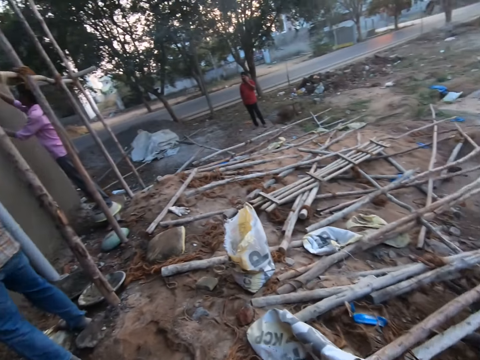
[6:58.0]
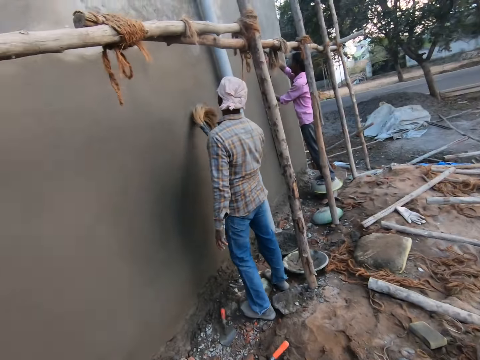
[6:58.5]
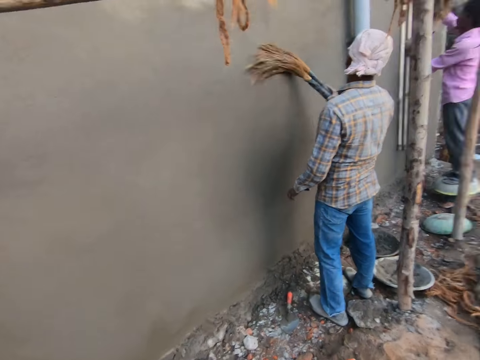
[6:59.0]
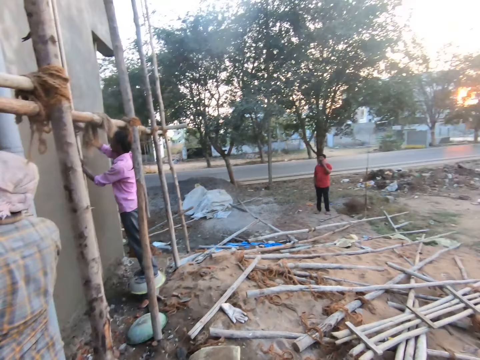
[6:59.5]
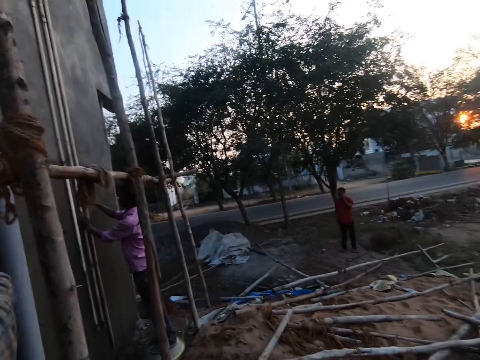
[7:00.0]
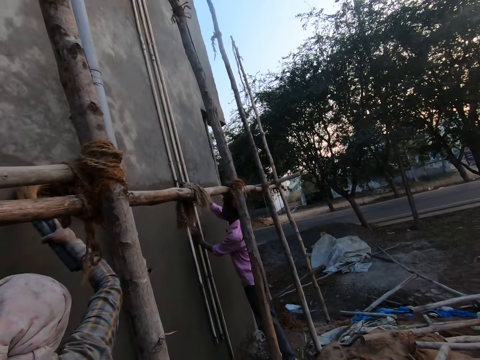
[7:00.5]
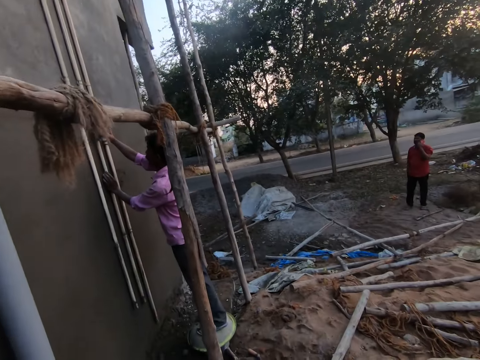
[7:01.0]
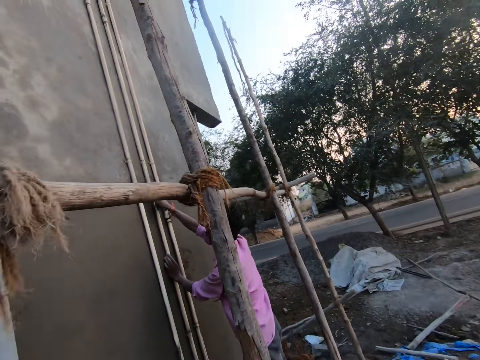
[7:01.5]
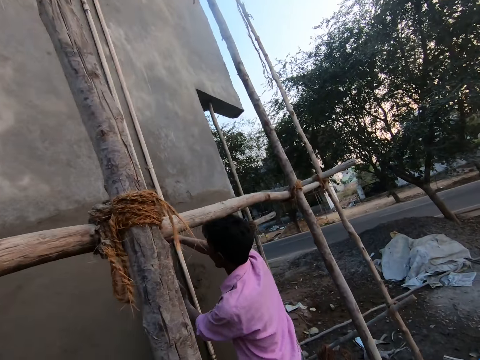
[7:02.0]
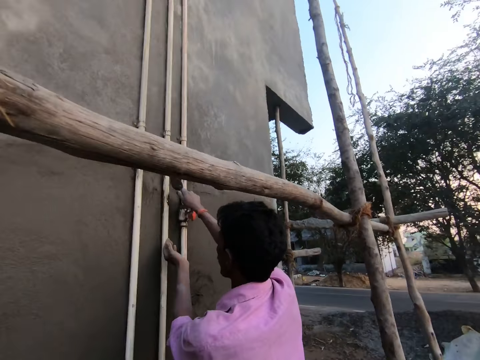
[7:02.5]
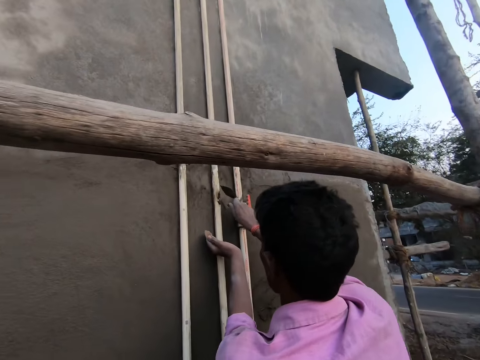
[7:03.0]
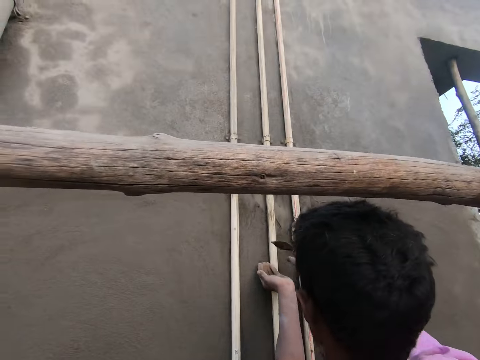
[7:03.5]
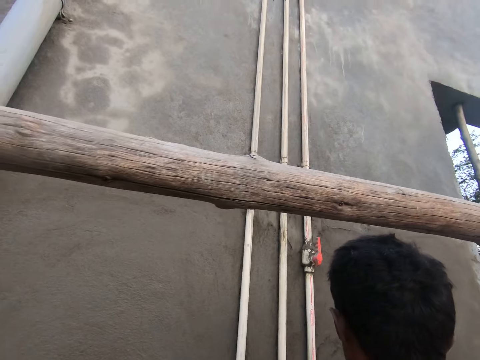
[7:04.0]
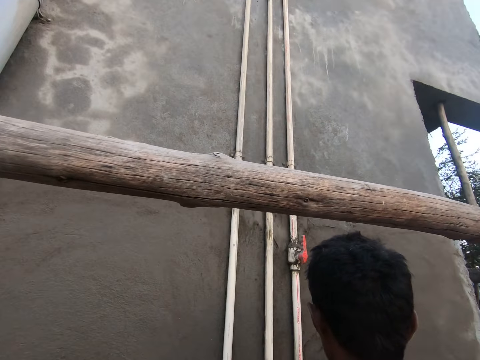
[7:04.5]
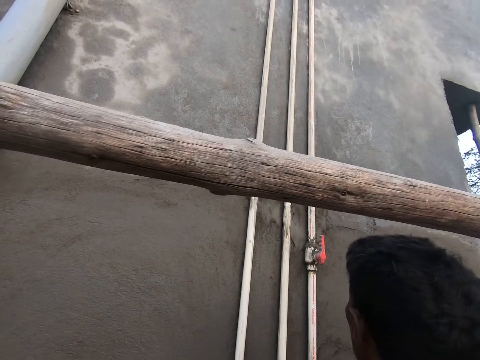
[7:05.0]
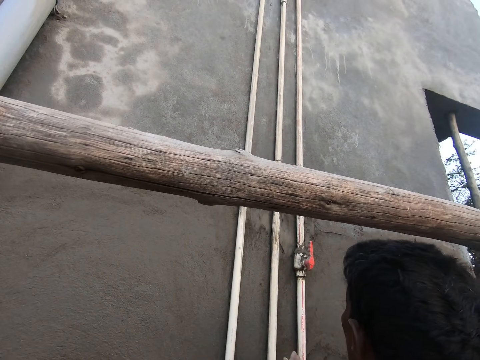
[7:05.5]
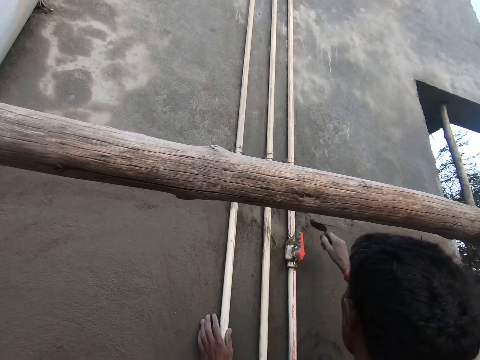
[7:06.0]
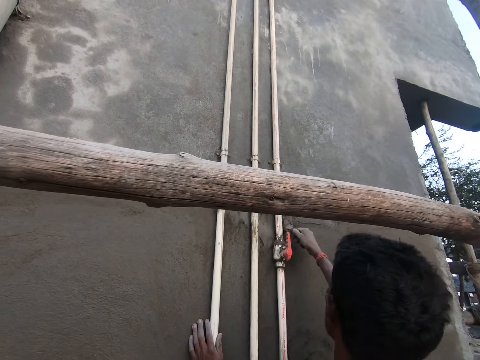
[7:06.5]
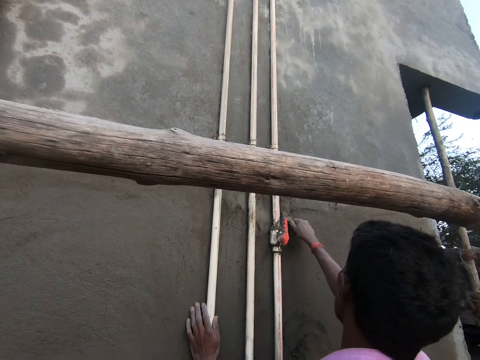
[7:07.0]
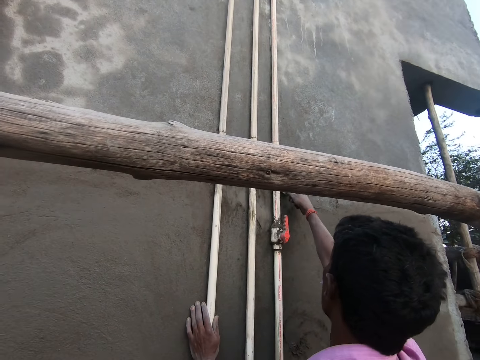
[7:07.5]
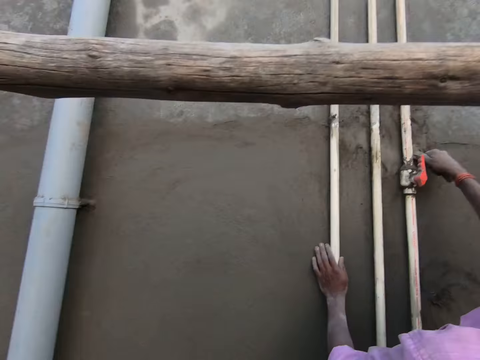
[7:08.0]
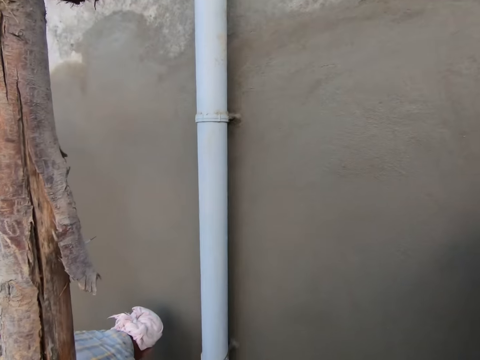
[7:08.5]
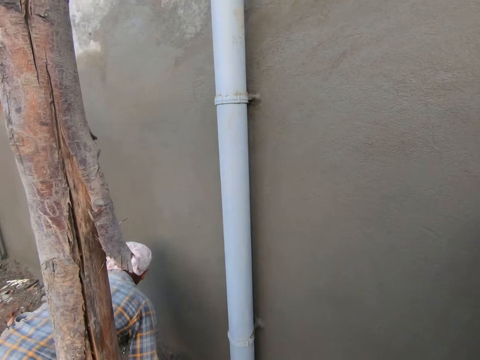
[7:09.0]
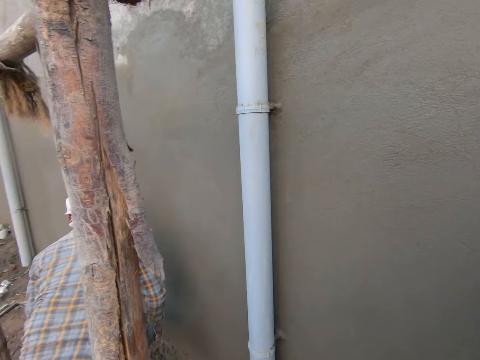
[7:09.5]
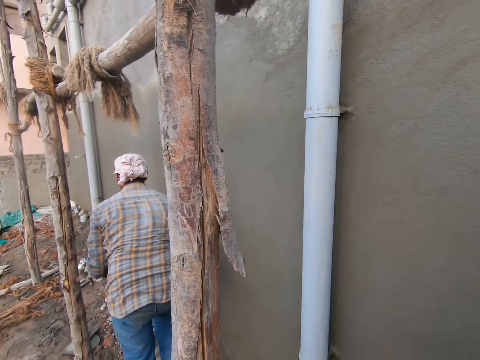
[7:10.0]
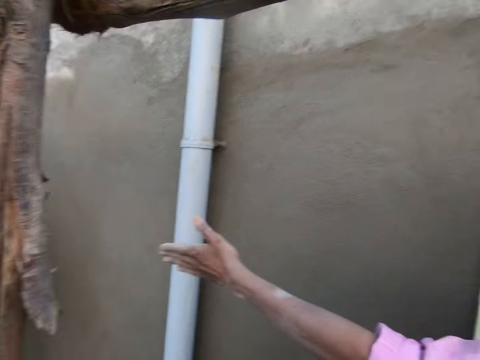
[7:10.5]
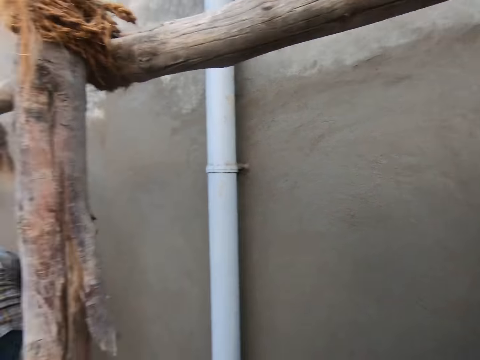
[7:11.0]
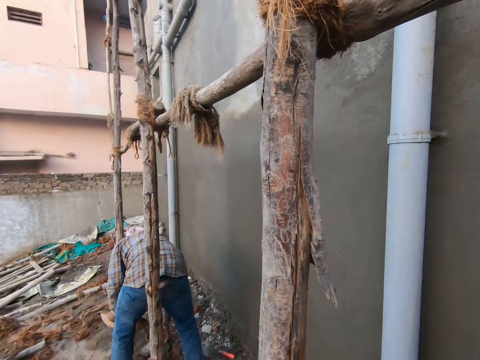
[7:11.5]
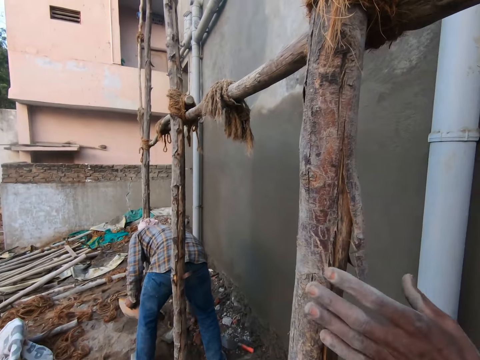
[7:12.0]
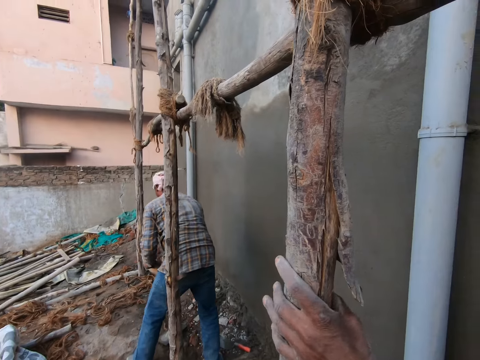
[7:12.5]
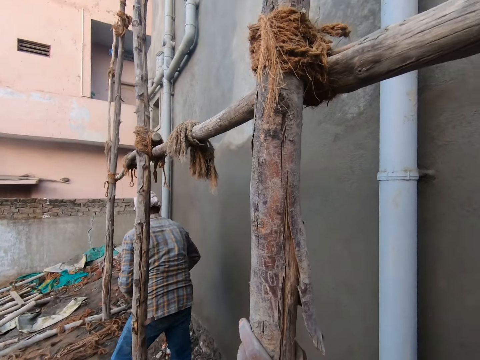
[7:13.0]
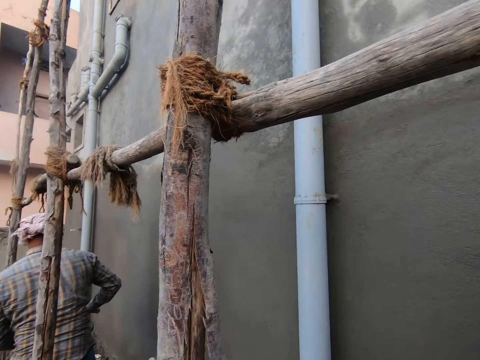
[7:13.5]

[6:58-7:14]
A man cleans the wall with the soft broom. The camera wearer walks towards another man. The other man spreads the concrete on the wall with the trowel. The camera wearer talks to the other man. The other man spreads the concrete on the wall with the trowel. The camera wearer turns towards the first man. The first man stands up, and walks towards another wall. The camera wearer talks to the first man. The first man bends towards the ground. The other man holds a scaffold with his left hand. The first man stands up. The other man talks to the camera wearer.

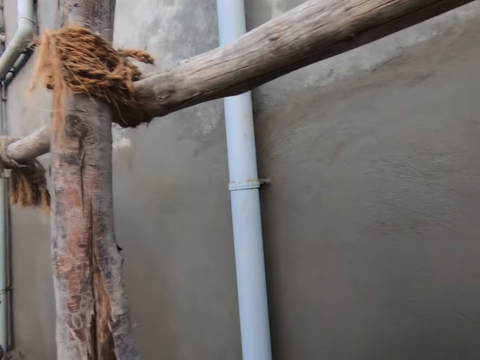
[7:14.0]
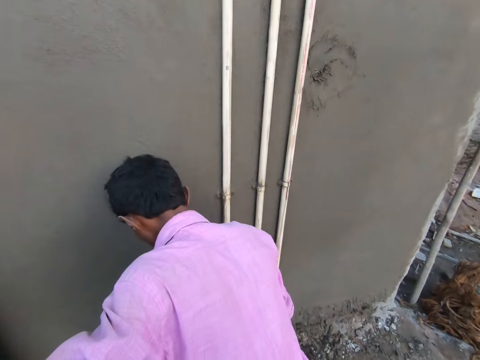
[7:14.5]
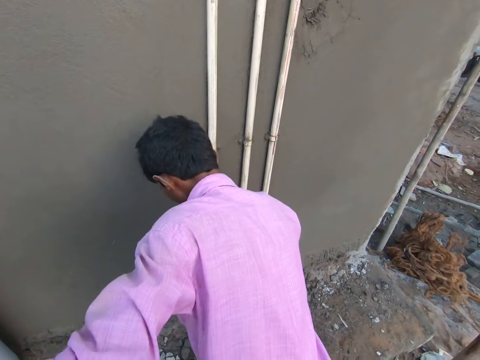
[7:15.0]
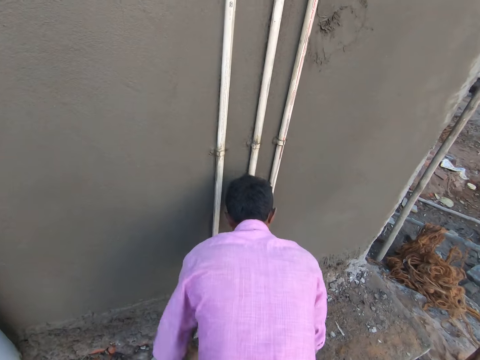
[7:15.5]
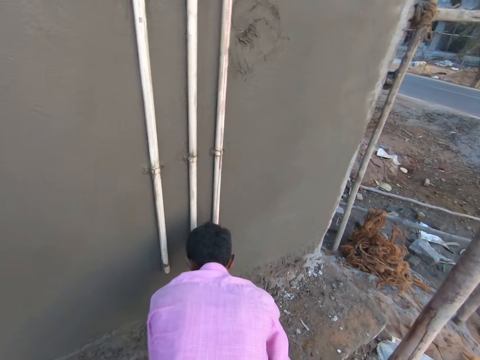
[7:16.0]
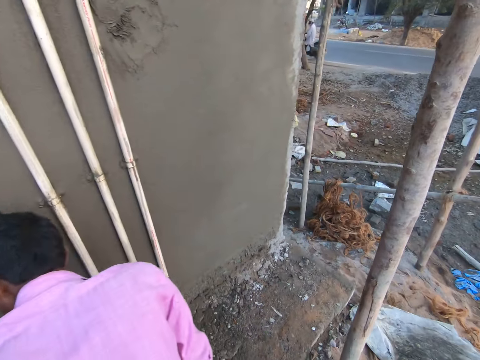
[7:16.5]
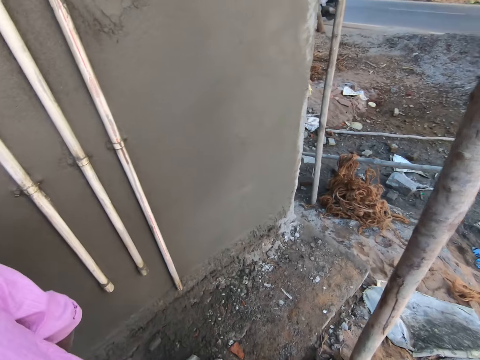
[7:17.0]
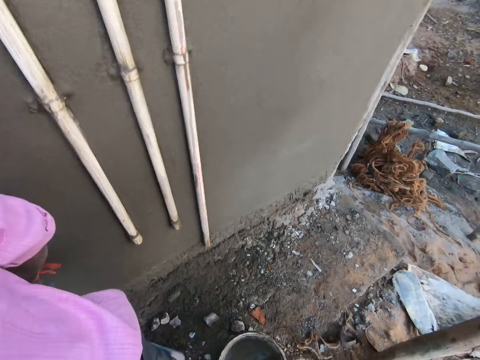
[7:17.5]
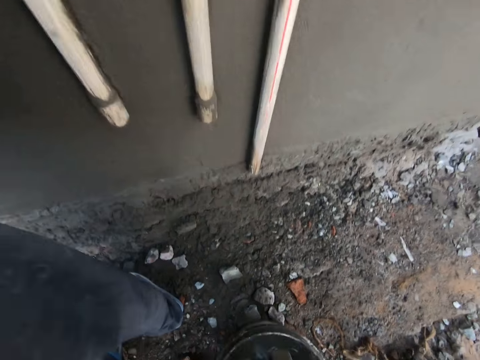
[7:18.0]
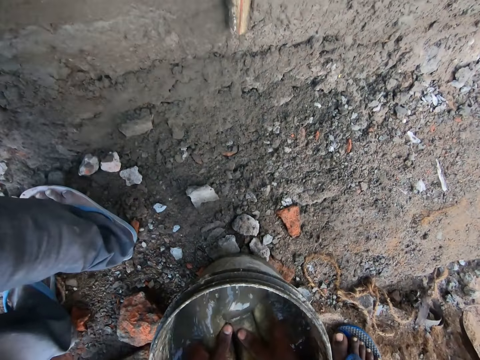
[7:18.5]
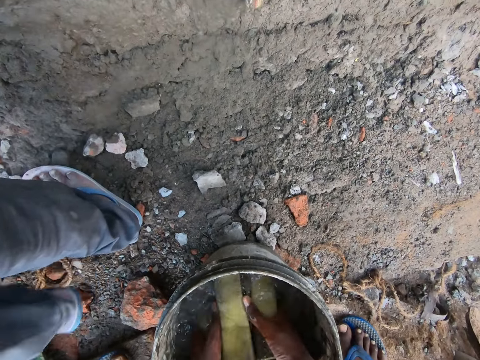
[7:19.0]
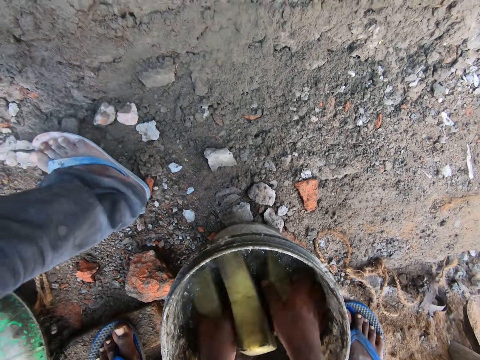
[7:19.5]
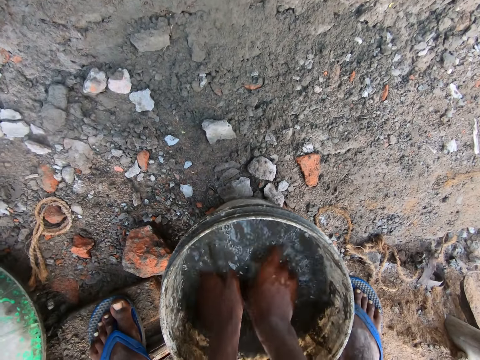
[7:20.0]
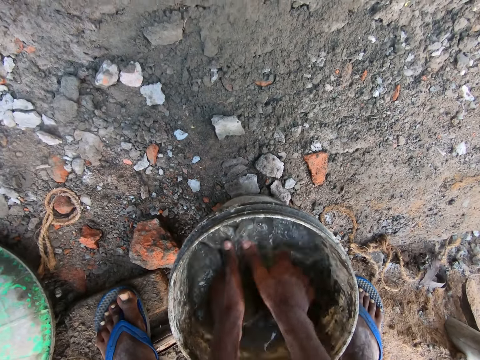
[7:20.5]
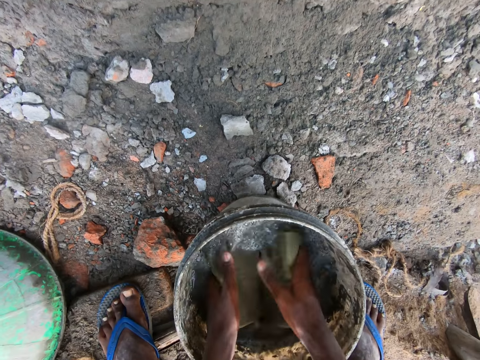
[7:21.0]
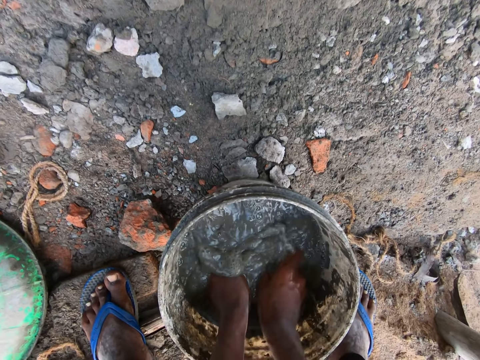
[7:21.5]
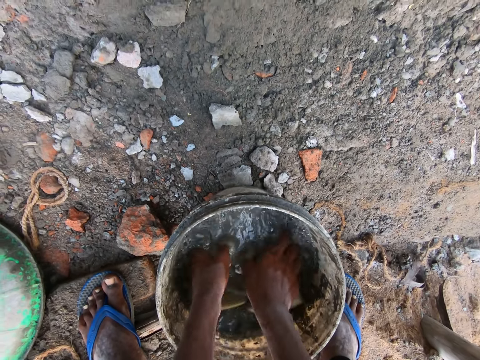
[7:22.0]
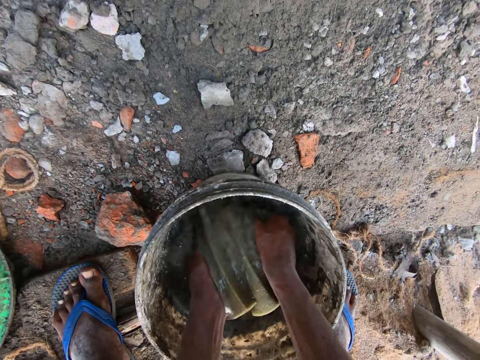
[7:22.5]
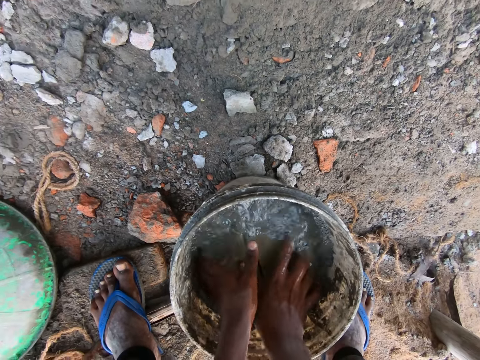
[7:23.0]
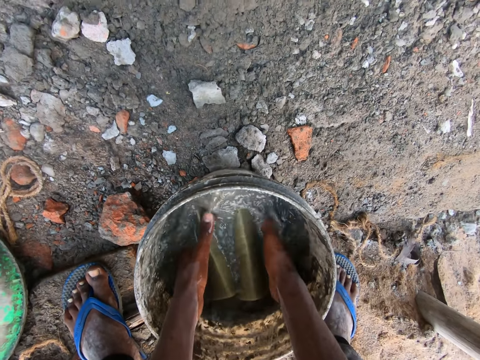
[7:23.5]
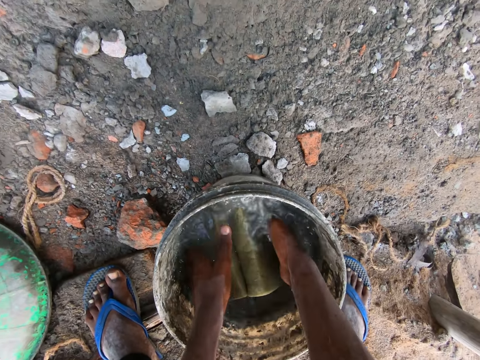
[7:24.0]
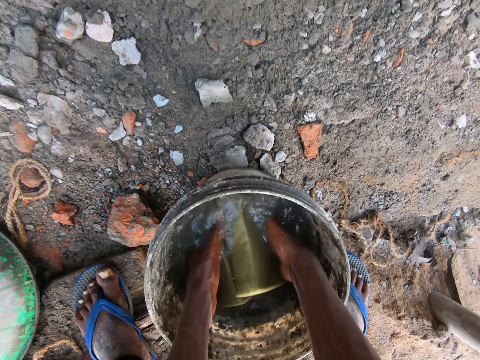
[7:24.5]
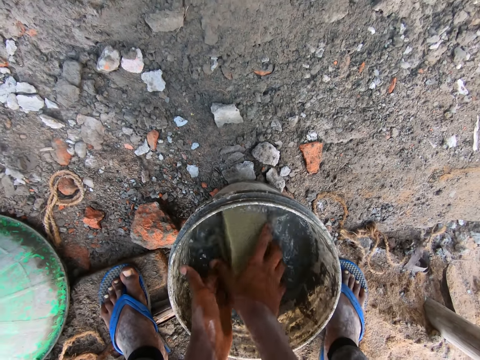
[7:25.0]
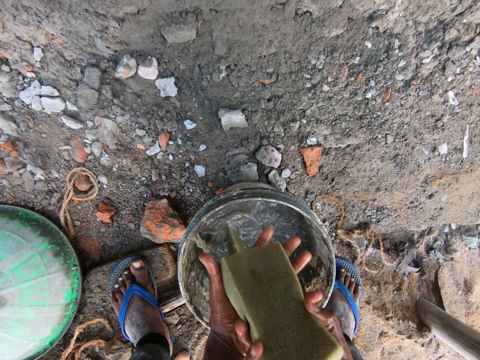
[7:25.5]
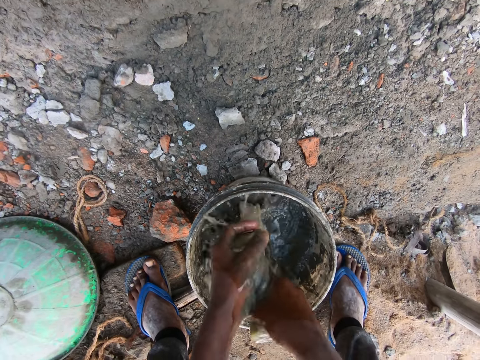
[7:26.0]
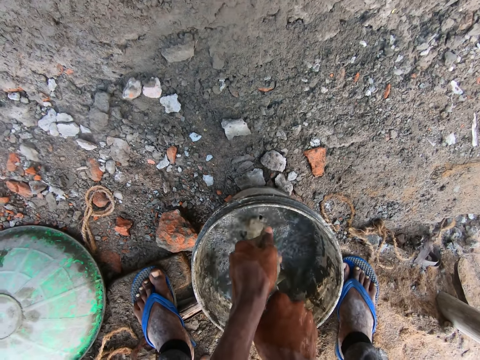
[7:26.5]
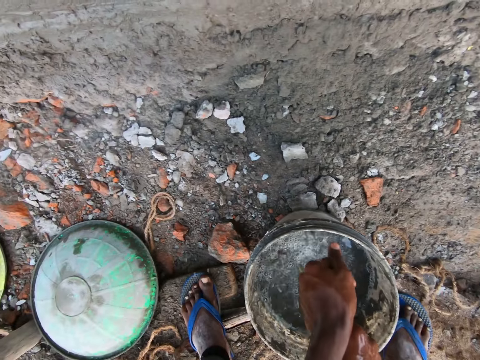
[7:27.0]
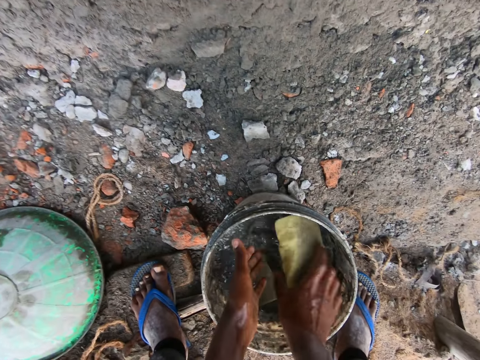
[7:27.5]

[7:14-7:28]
The camera wearer turns towards a man. The man bends towards the ground. The man stands up. The camera wearer moves towards the bucket. He bends towards the ground. He washes the foams or sponge in the bucket of water with both hands. He removes the sponge from the bucket. He holds the sponge with both his hands and squeezes the sponge with both his hands. He dips the sponge in water.
